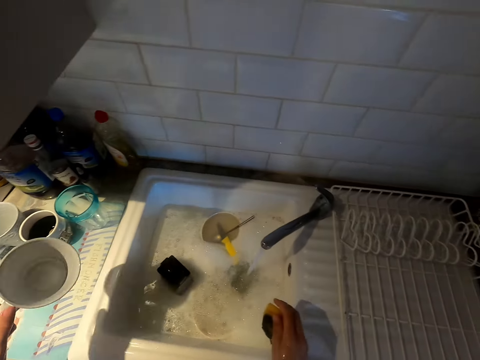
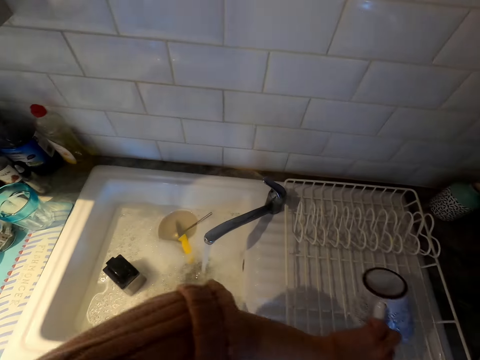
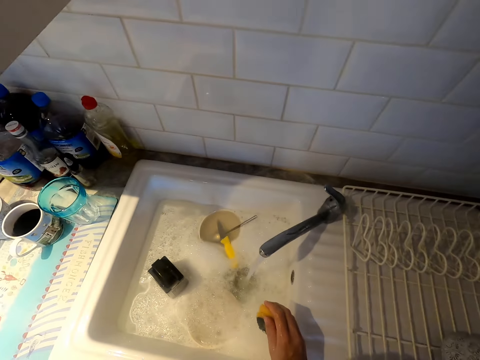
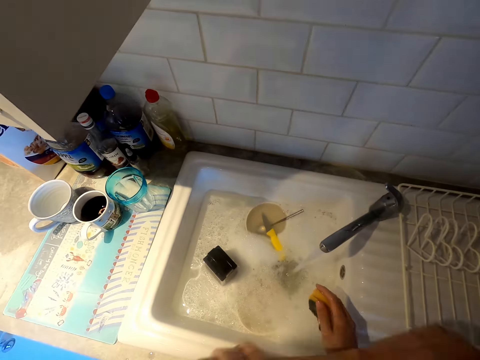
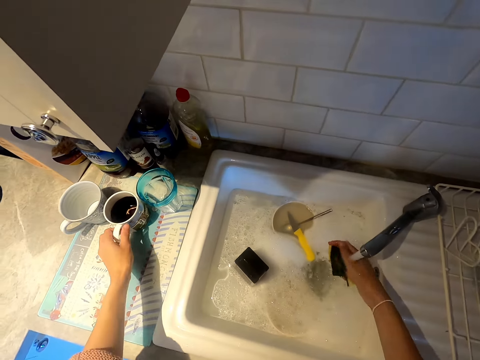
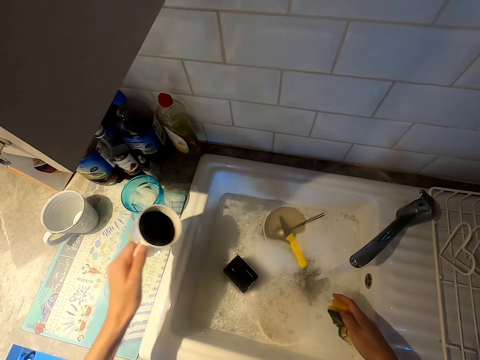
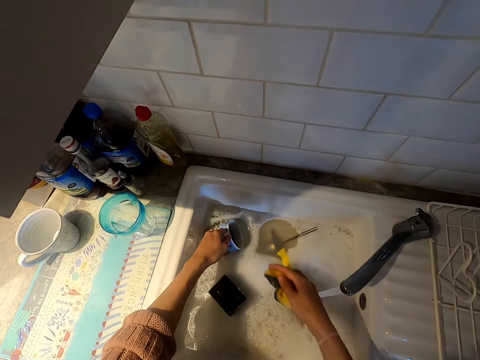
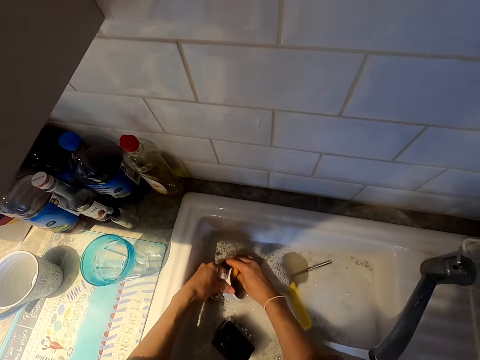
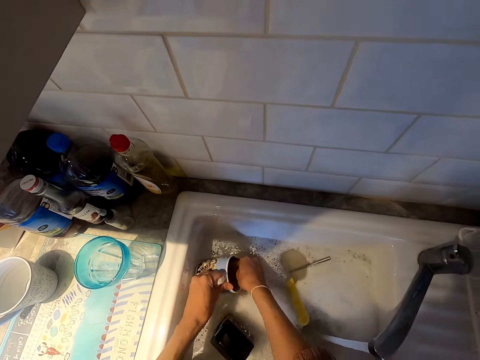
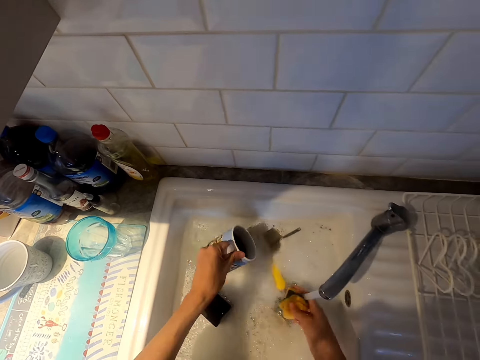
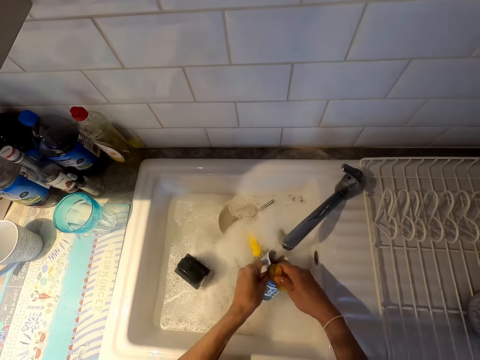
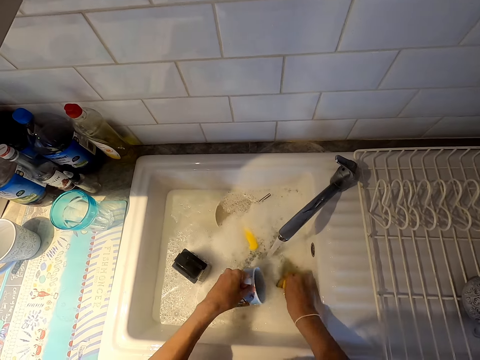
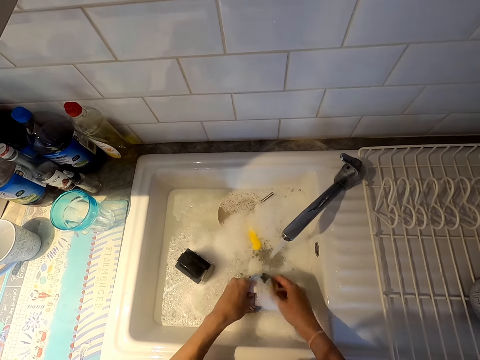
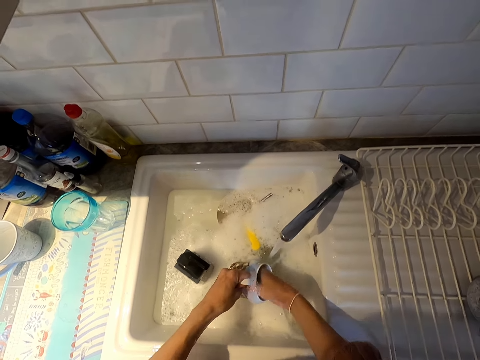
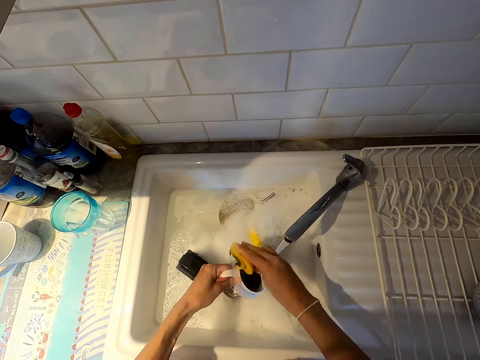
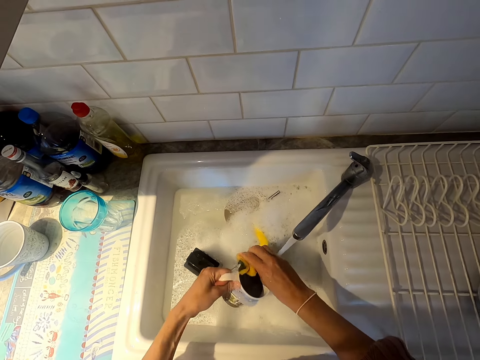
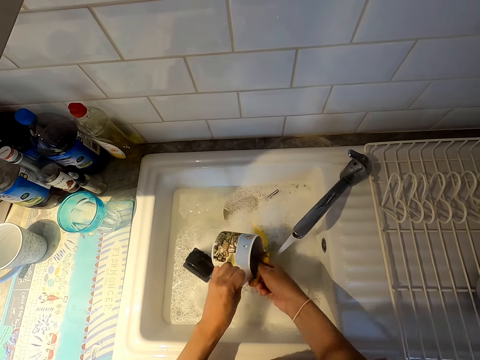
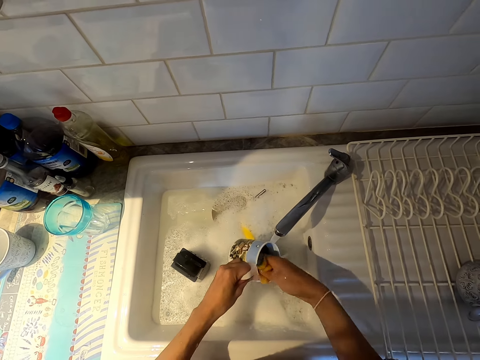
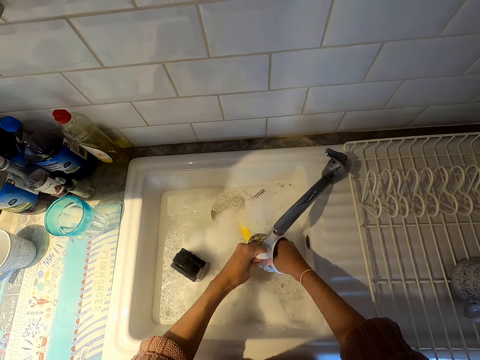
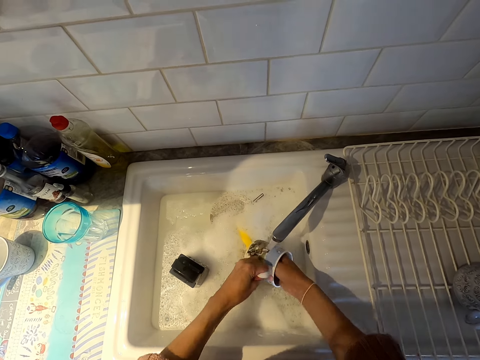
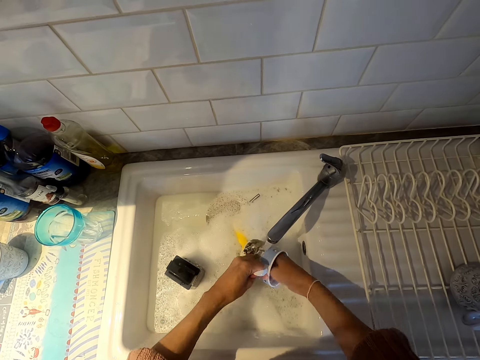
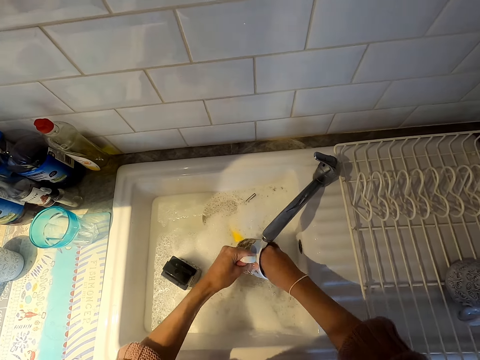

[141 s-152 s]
The camera wearer picks up a cup. They put the cup in the dish rack. They pick up a cup. They wash the cup.

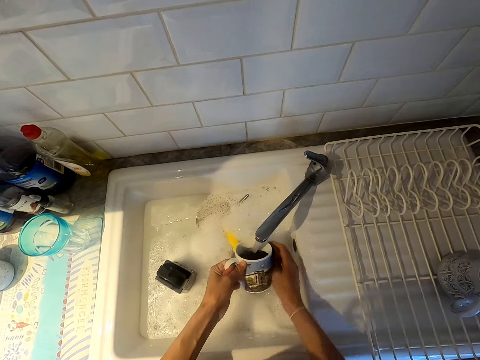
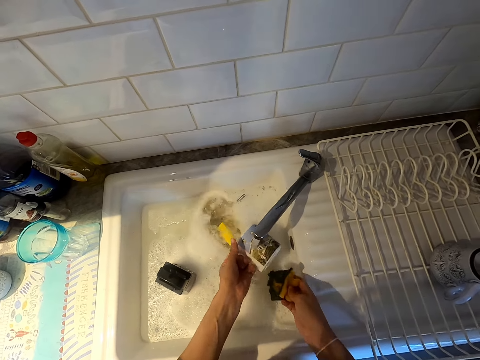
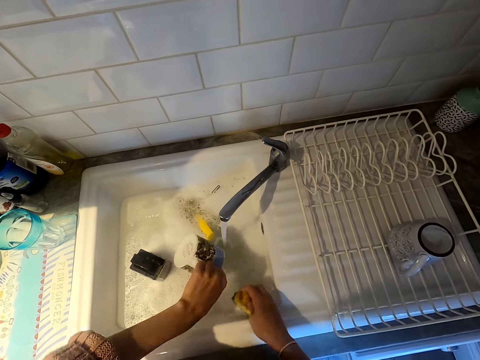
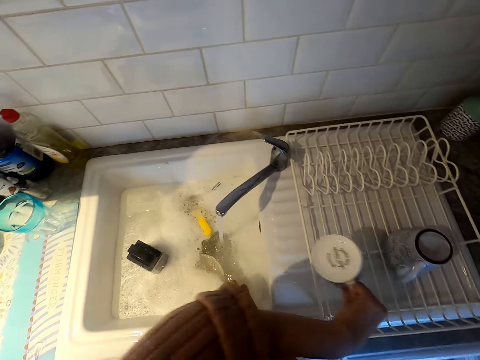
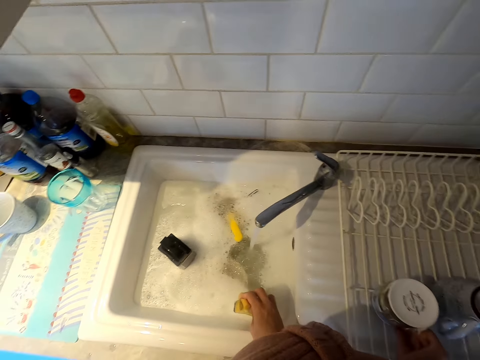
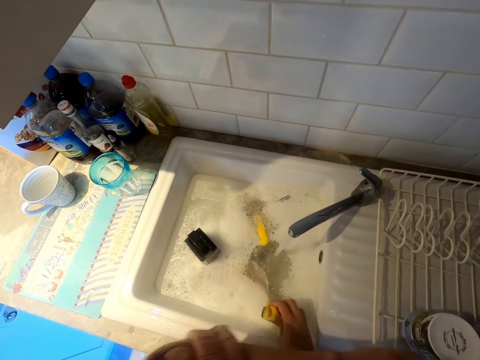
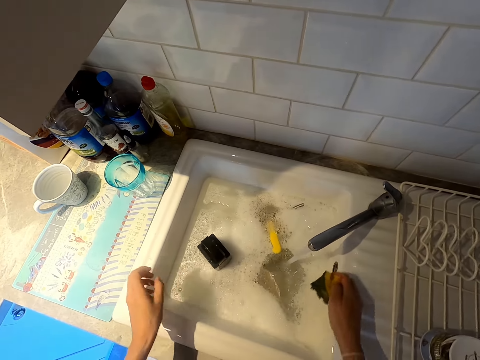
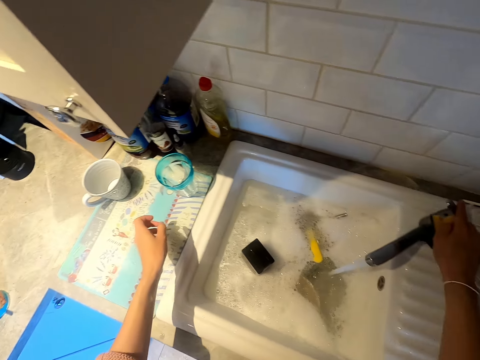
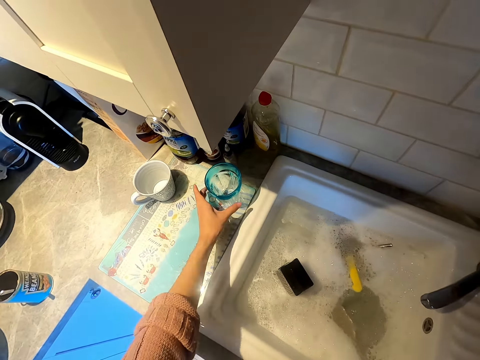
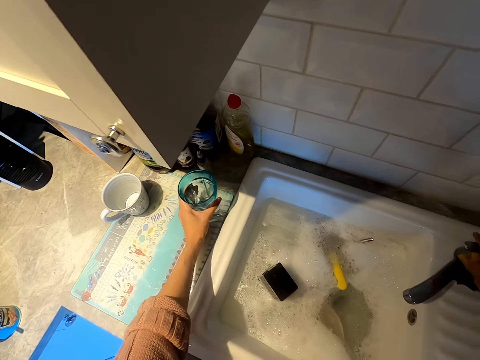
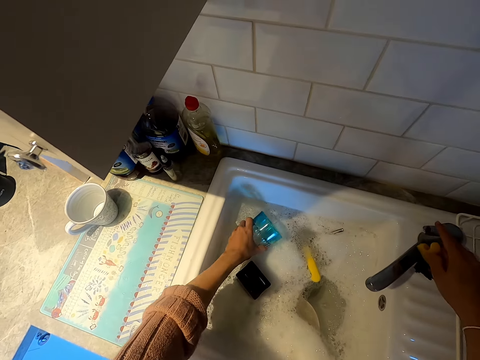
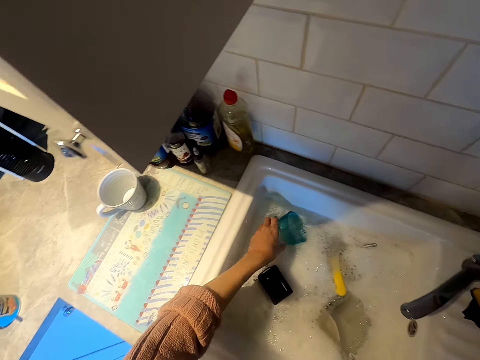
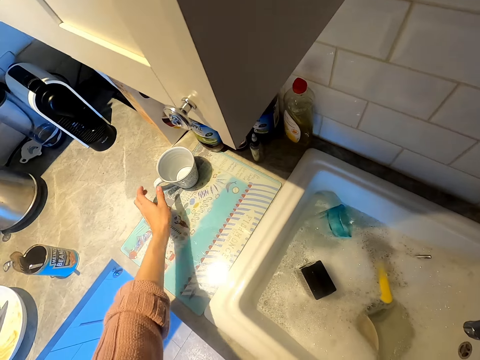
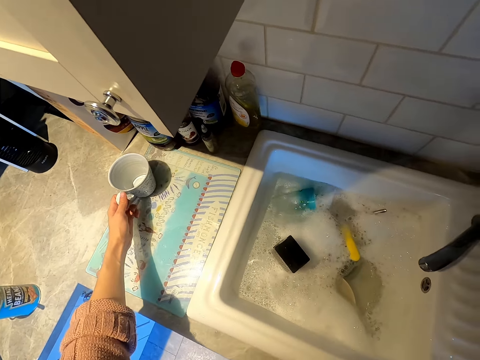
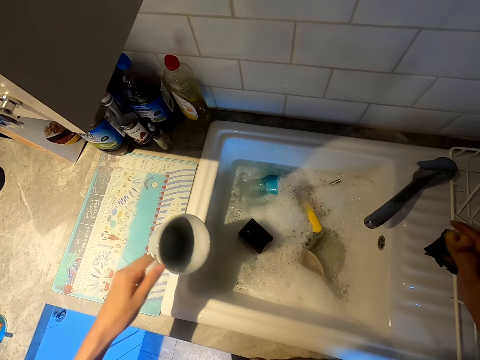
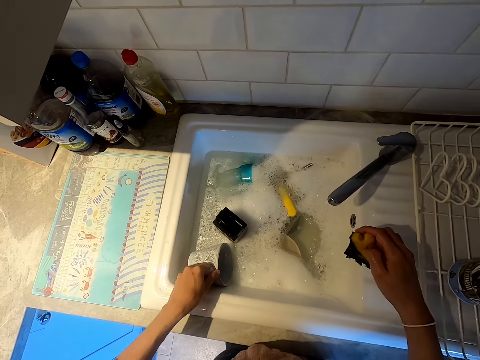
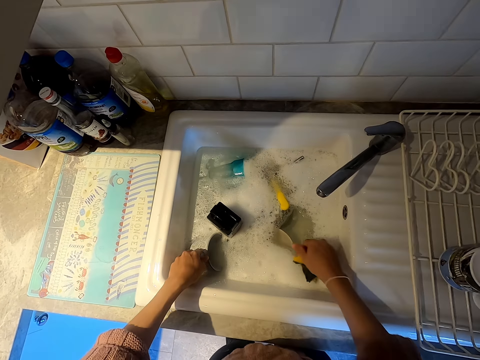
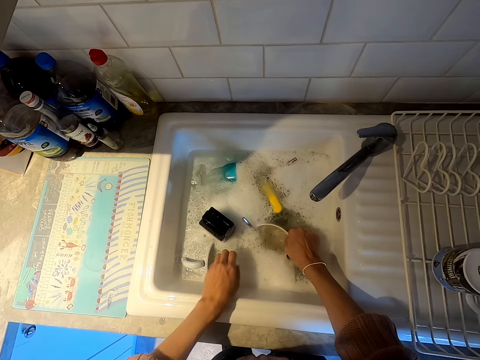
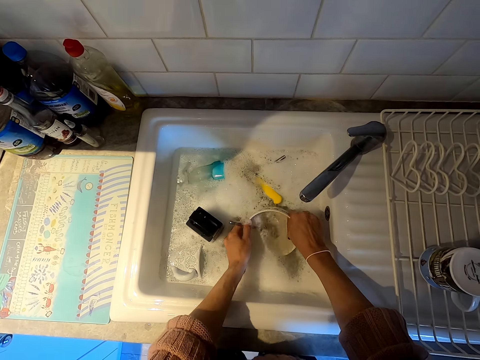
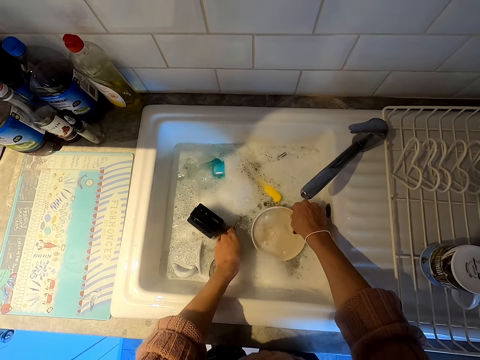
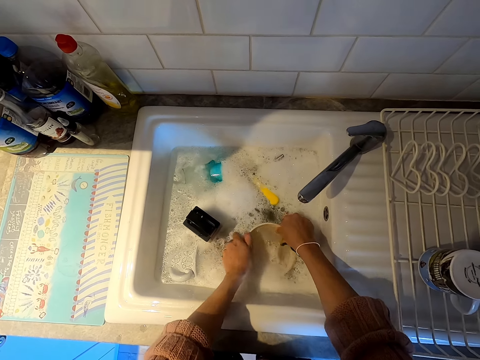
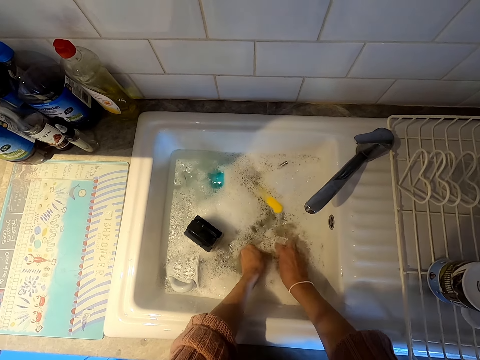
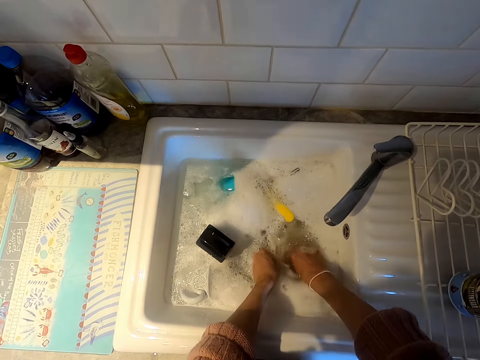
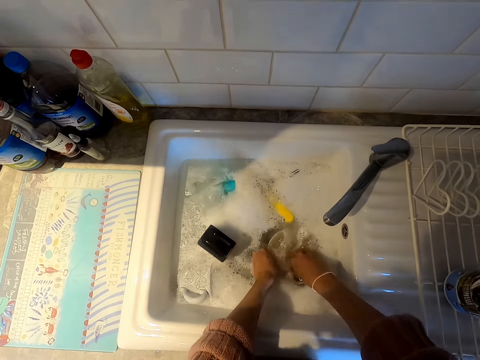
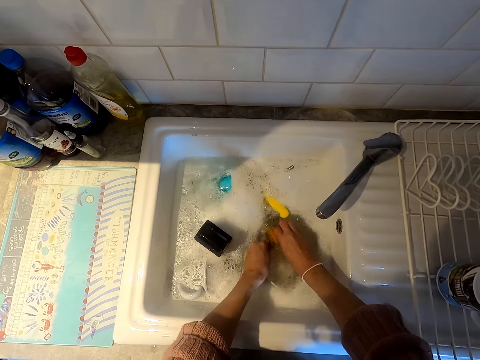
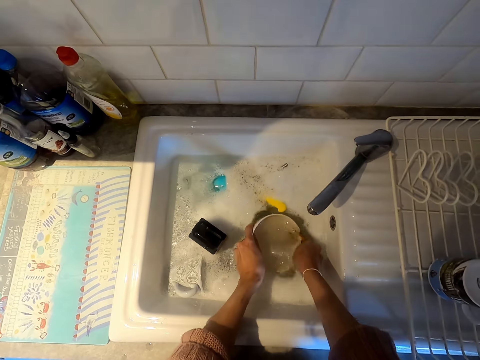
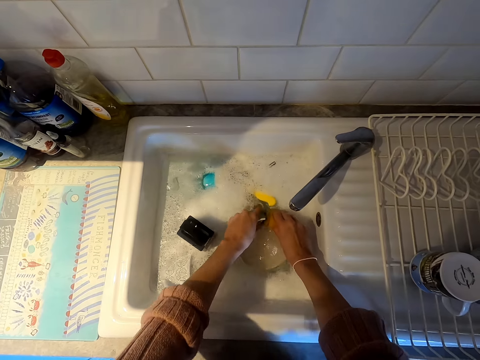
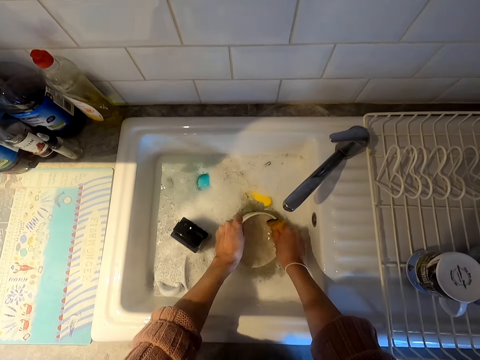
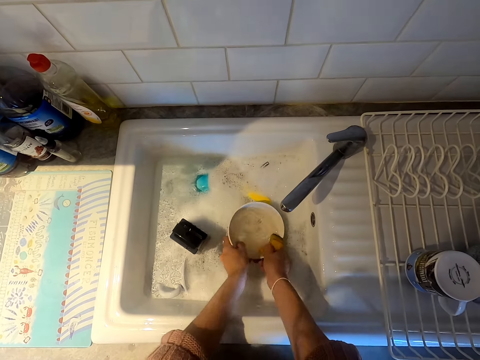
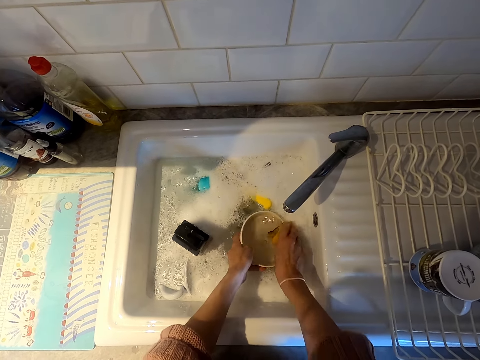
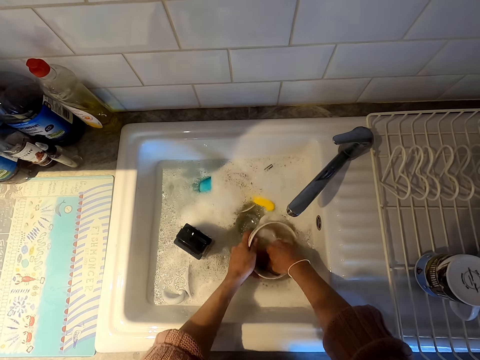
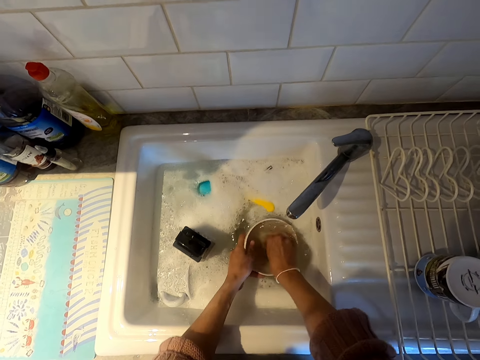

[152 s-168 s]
The camera wearer puts a cup in the dish rack. They close the tap. They put a glass in the sink. They put a cup in the sink. They wash a bowl.
